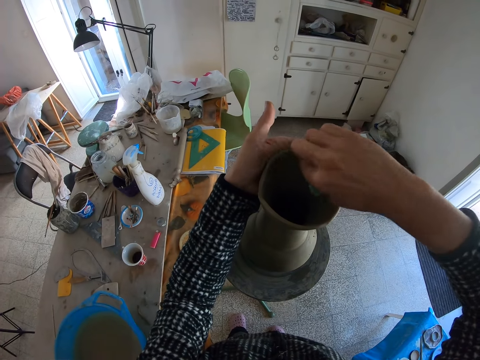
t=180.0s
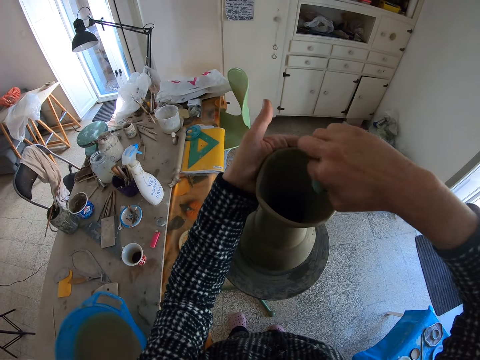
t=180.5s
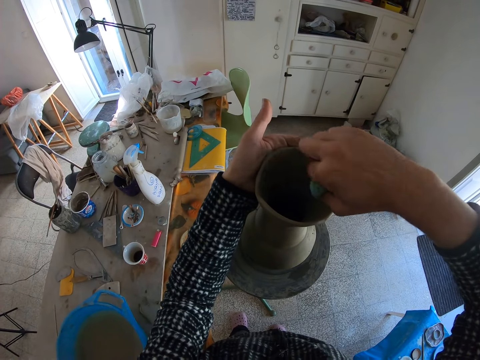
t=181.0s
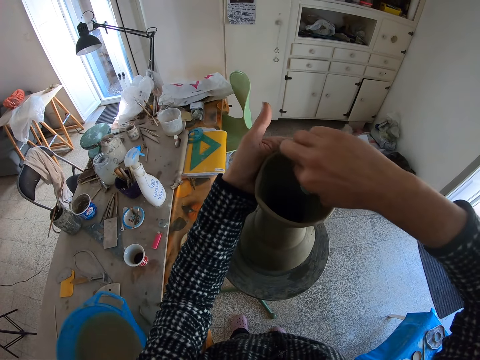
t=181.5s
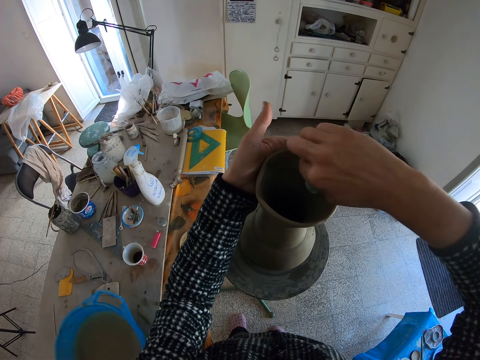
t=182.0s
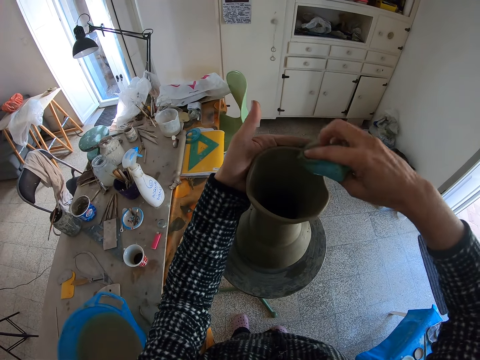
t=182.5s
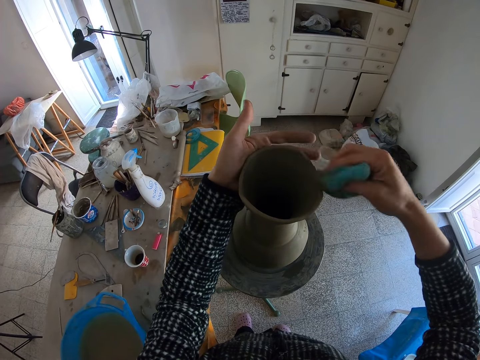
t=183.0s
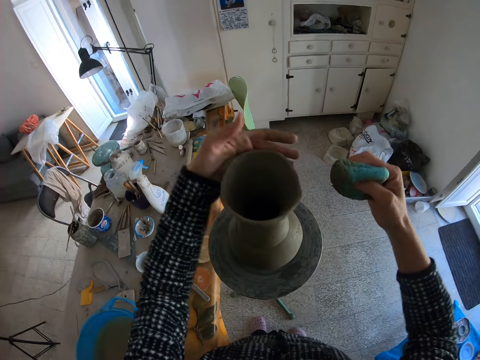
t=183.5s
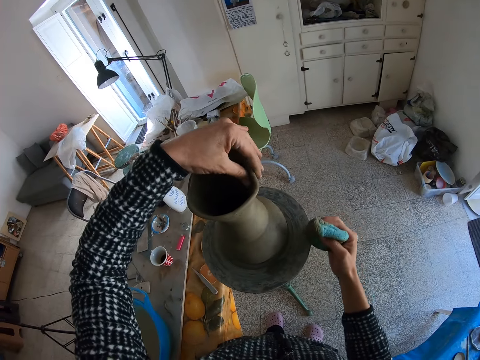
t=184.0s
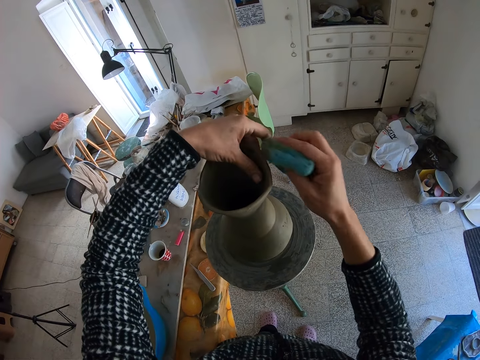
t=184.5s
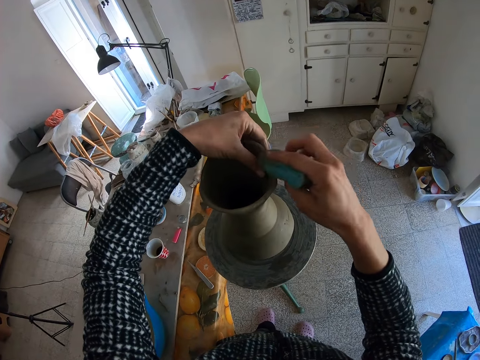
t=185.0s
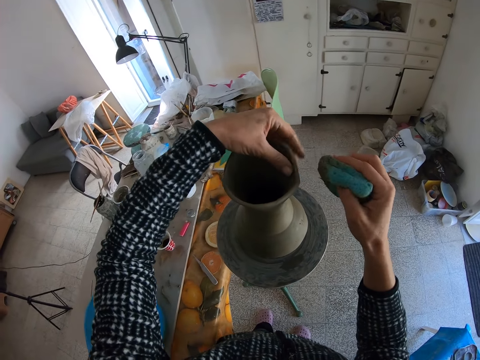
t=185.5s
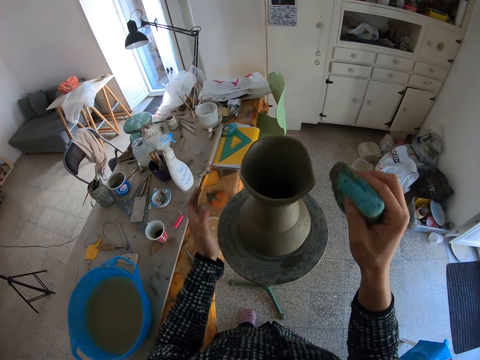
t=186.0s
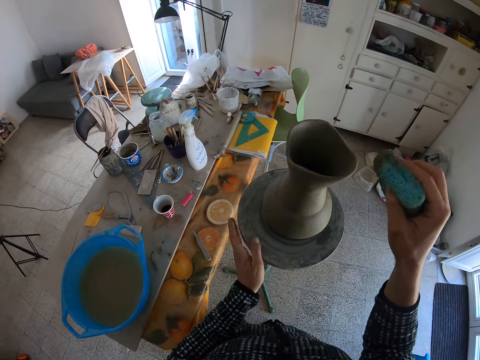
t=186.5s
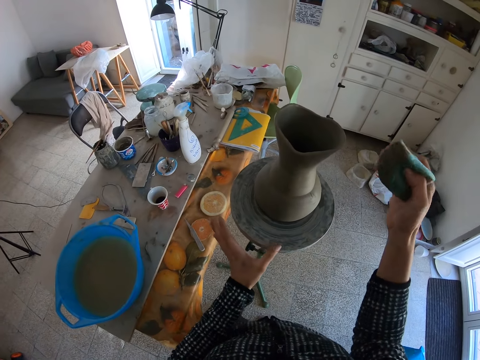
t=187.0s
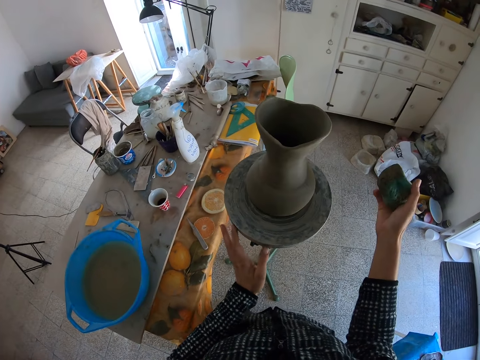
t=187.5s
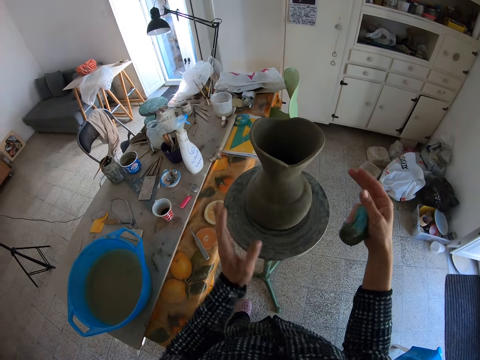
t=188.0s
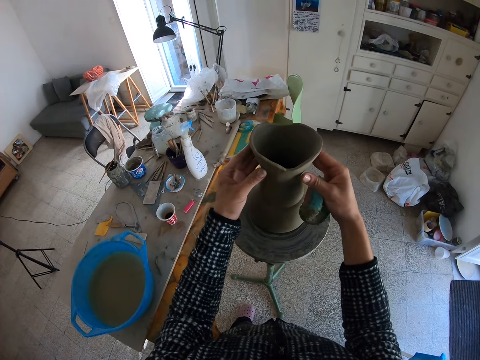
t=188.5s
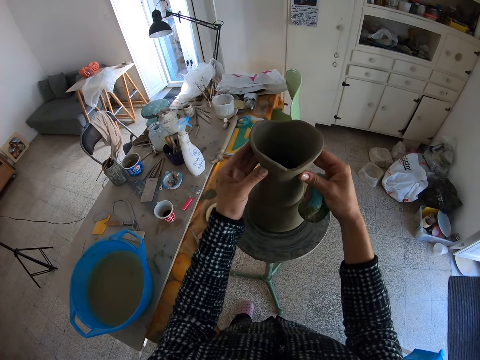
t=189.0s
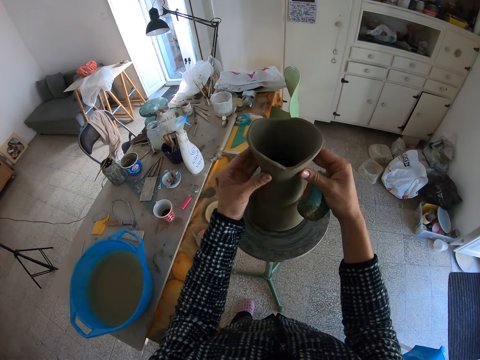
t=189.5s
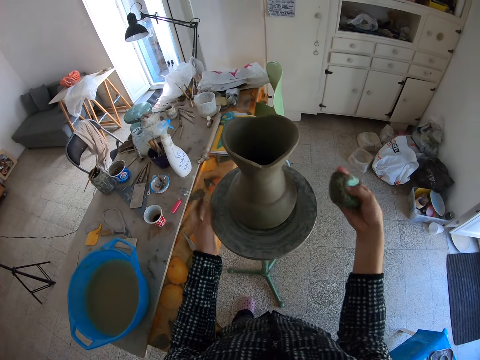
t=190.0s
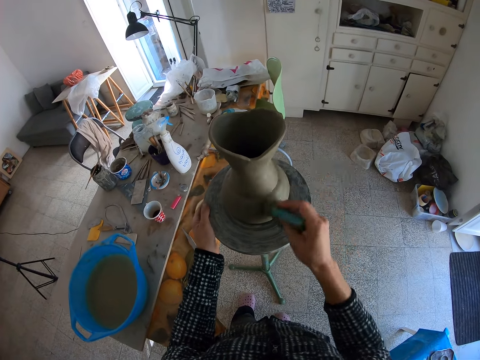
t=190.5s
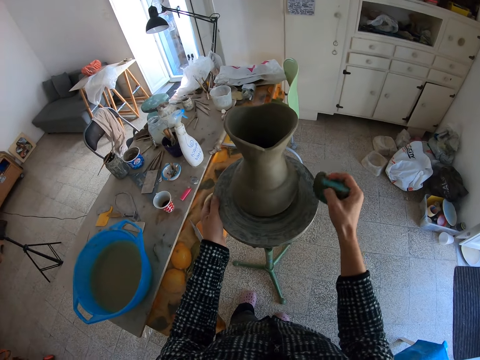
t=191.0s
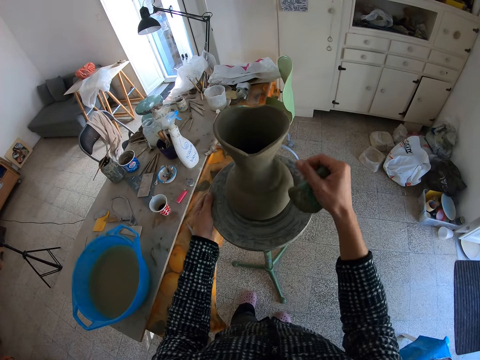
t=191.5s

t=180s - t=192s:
The camera wearer smoothens the clay with the foam in his right hand. He rolls the potter's wheel with his left hand. He adjusts the clay with both hands. He rolls the potter's wheel with his left hand. He smoothens the clay with the foam in his right hand.

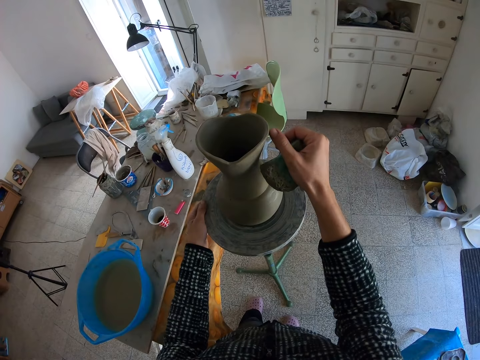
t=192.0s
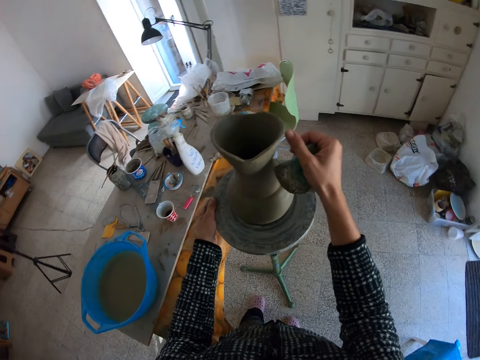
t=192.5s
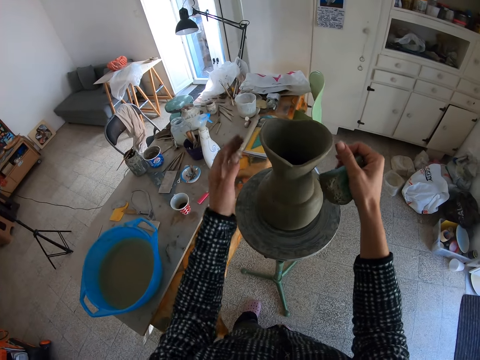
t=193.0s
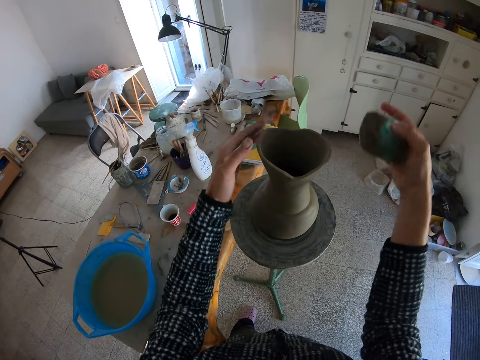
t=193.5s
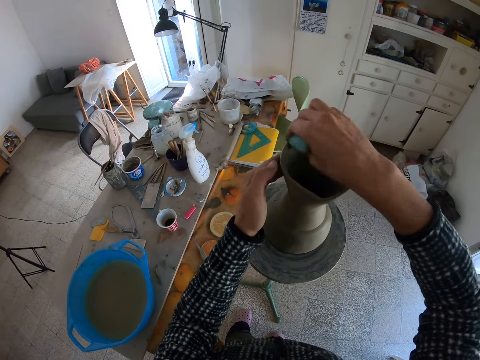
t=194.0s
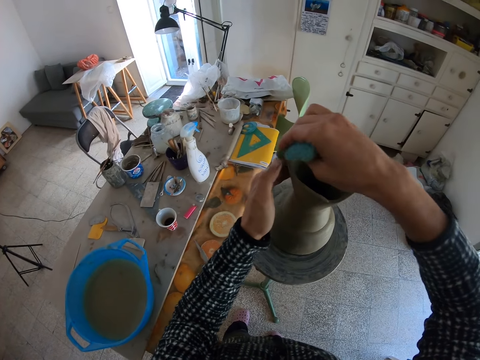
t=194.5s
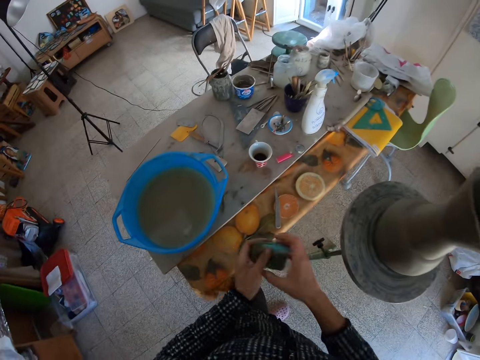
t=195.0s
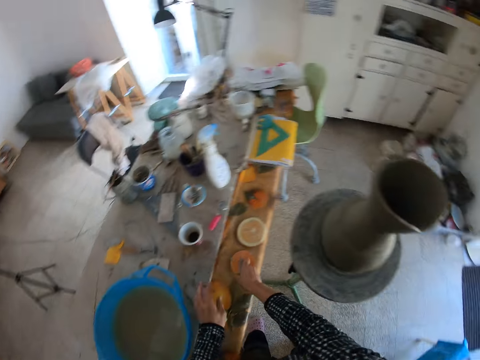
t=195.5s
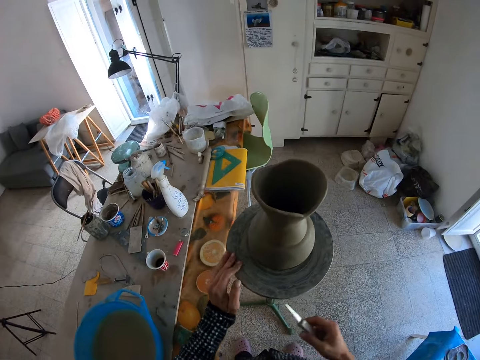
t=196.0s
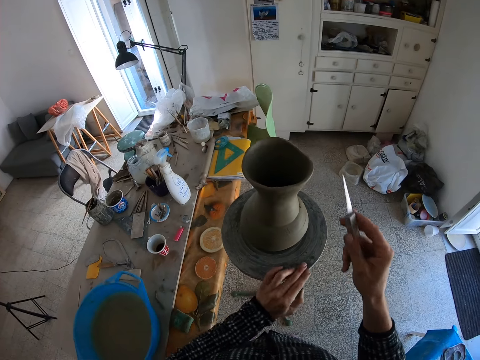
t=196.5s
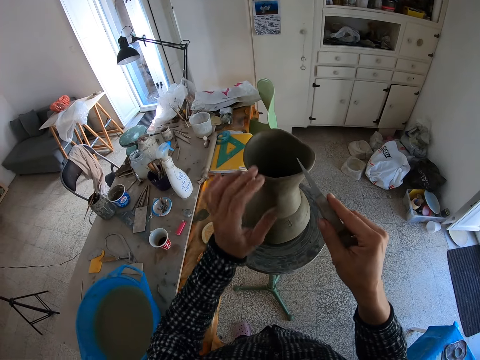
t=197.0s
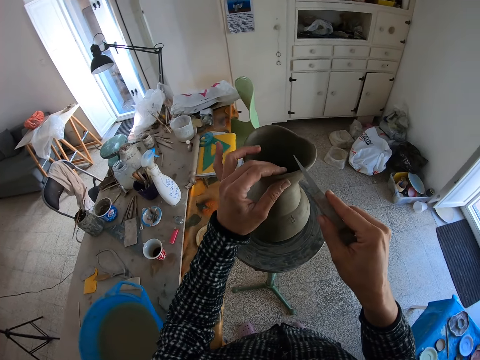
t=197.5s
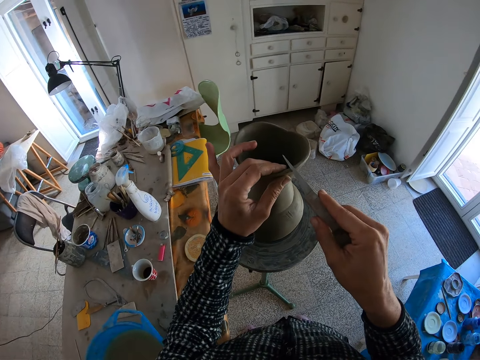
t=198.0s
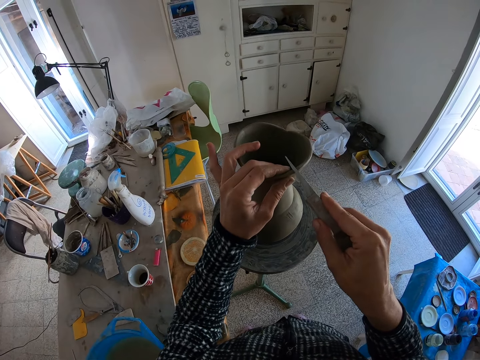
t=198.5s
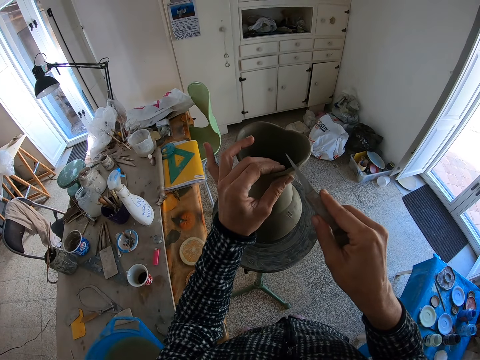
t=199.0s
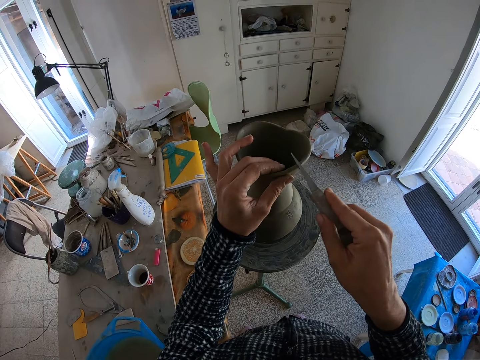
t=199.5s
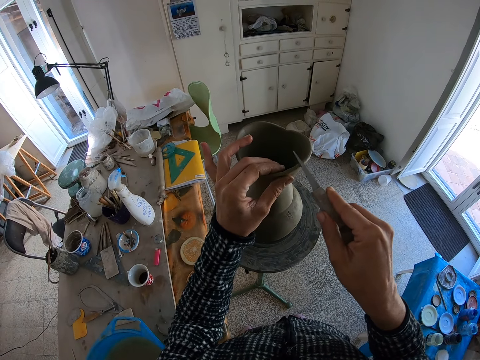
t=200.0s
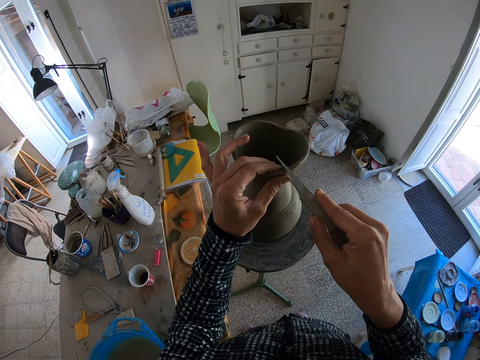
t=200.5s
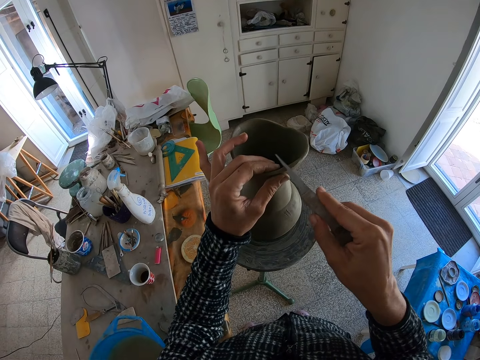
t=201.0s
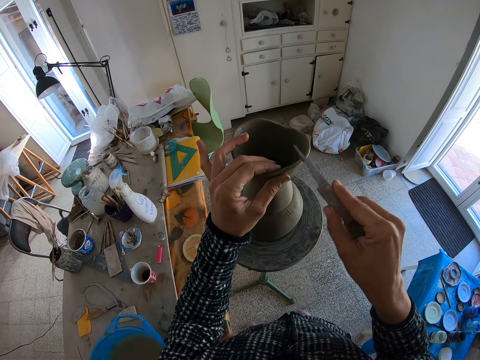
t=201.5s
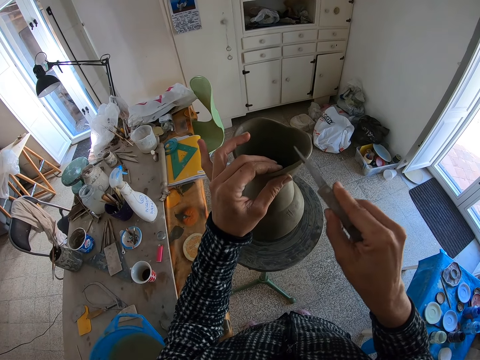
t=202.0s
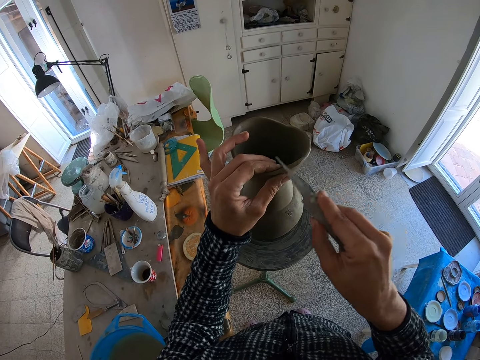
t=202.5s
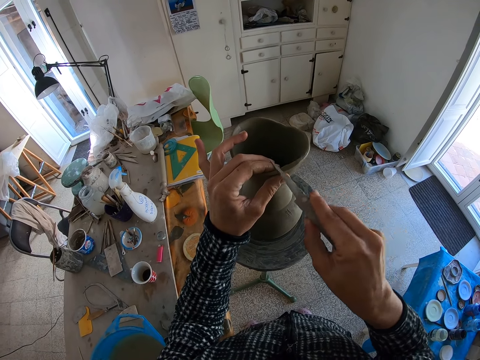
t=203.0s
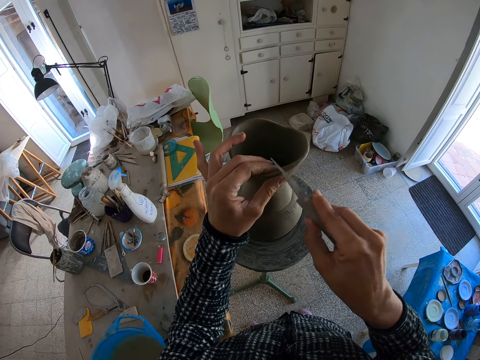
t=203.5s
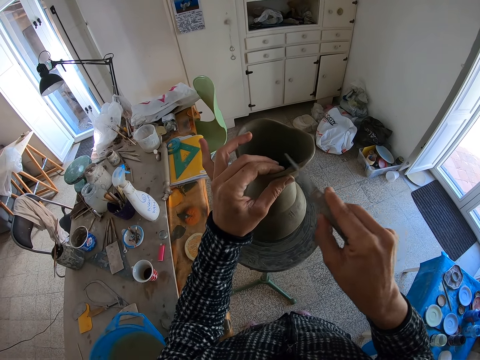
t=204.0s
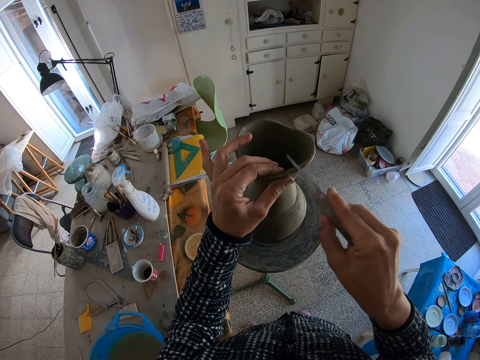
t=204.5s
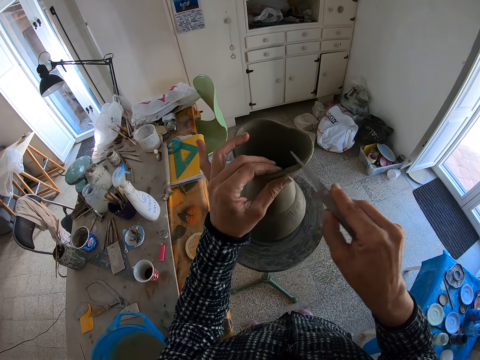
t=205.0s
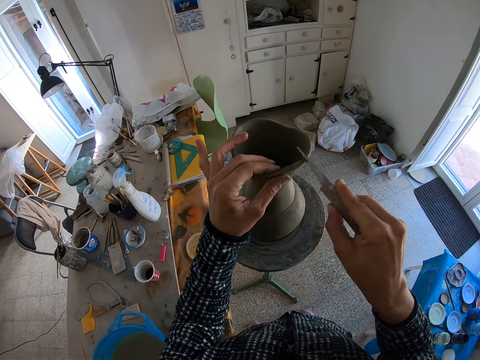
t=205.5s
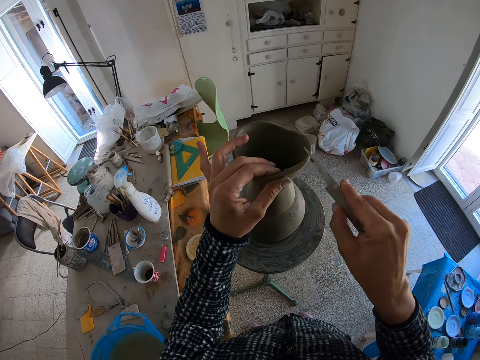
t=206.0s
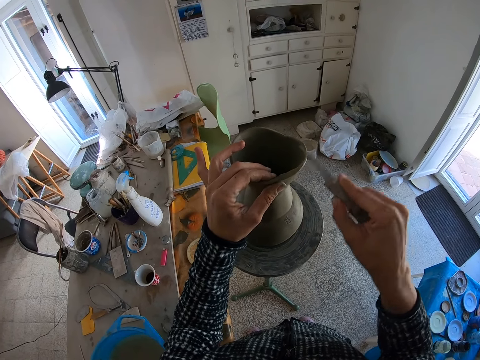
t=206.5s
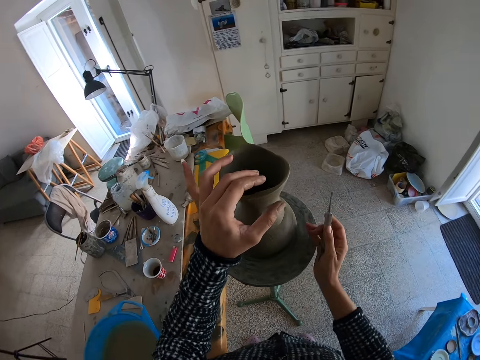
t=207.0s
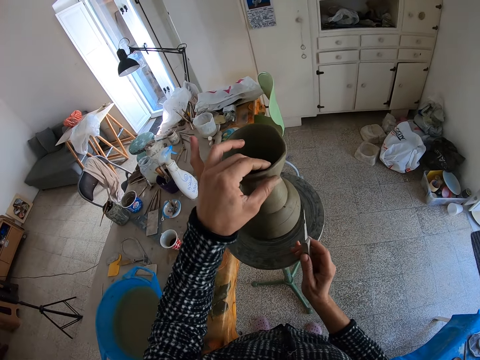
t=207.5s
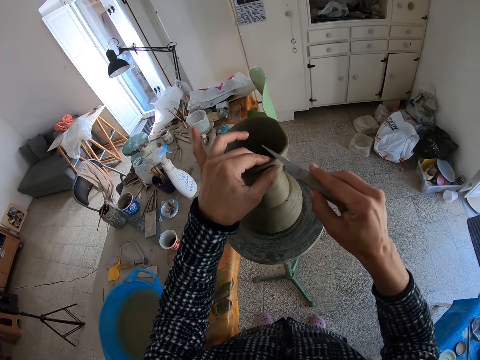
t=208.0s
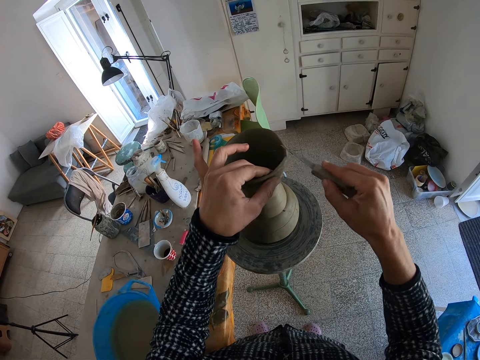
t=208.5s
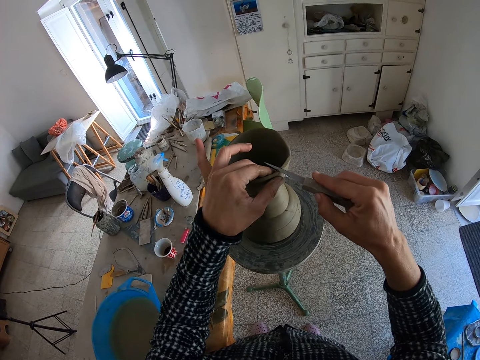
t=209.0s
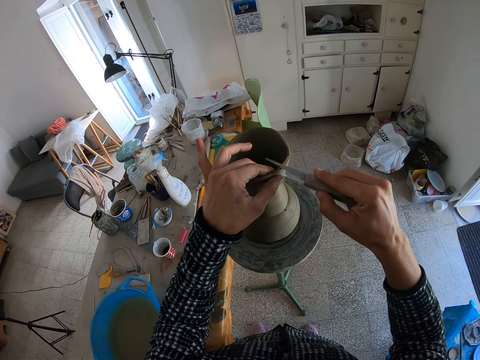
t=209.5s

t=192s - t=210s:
The camera wearer adjusts the clay with his right hand. He holds the clay with his left hand. He smoothens the clay with the foam in his right hand. He drops the foam on the table with his left hand. He picks up the blade on the table with his right hand. He rolls the potter's wheel with his left hand. He holds the clay with his left hand. He trims the clay with the blade in his right hand. He rolls the potter's wheel with his right hand. He trims the clay with the blade in his right hand.
